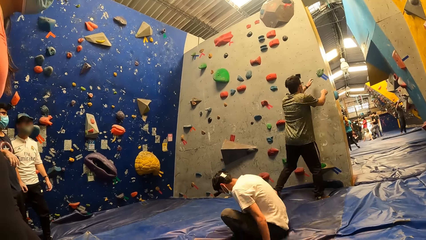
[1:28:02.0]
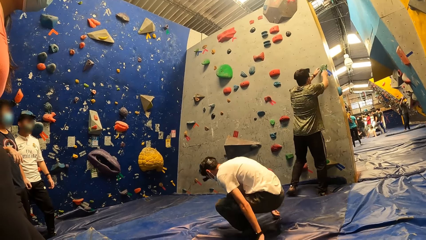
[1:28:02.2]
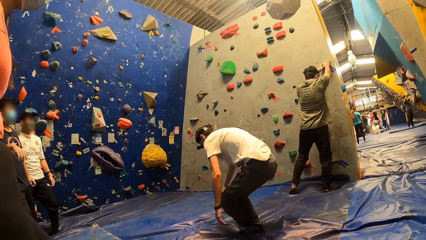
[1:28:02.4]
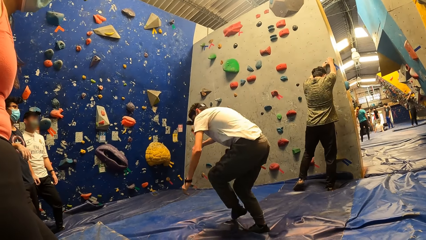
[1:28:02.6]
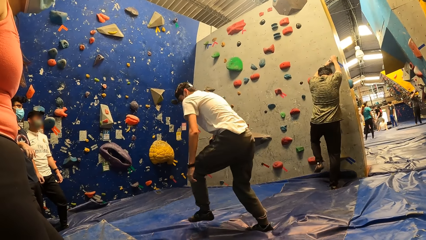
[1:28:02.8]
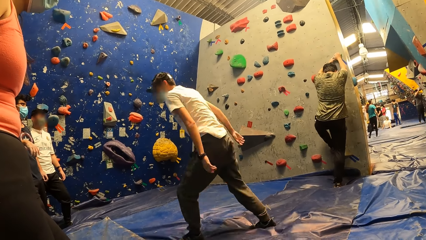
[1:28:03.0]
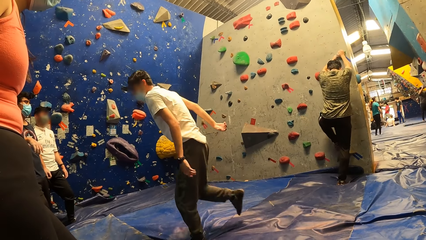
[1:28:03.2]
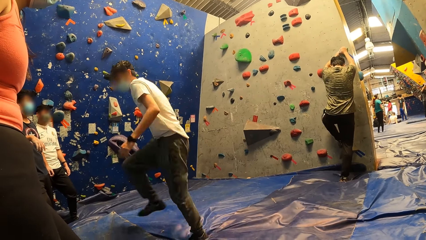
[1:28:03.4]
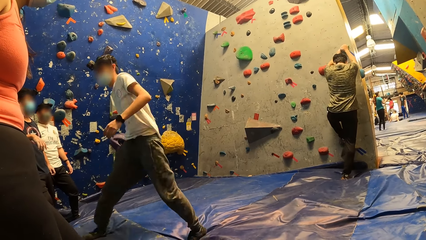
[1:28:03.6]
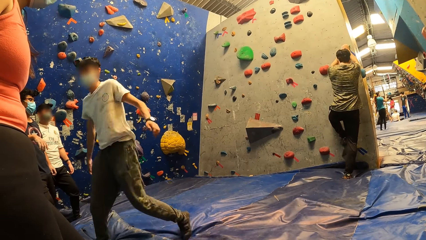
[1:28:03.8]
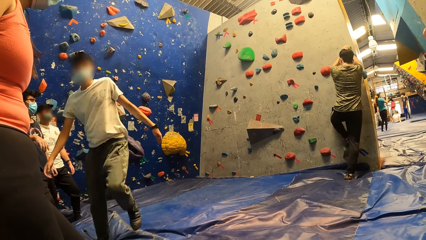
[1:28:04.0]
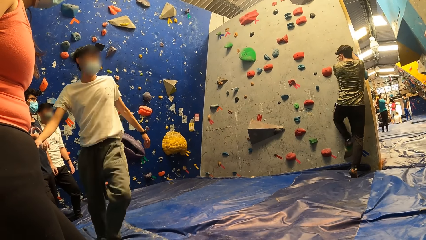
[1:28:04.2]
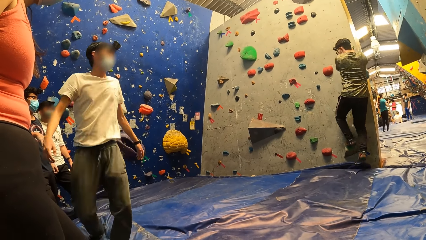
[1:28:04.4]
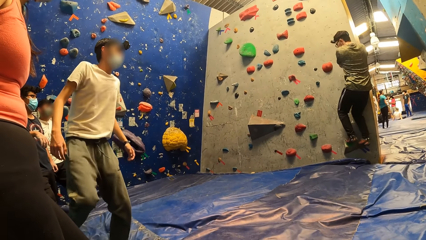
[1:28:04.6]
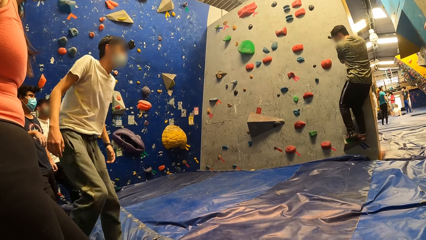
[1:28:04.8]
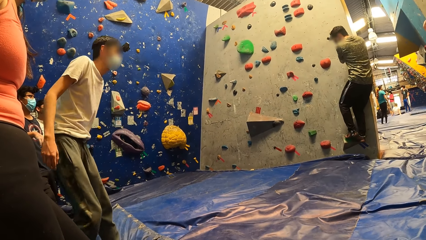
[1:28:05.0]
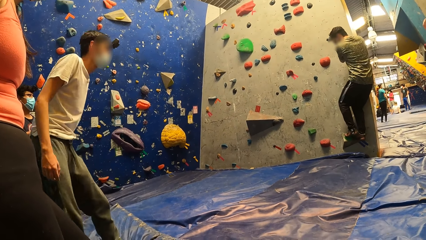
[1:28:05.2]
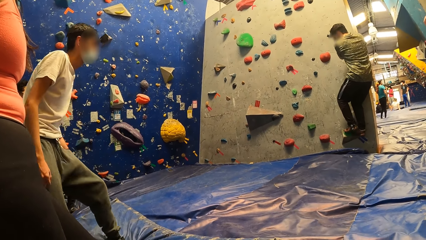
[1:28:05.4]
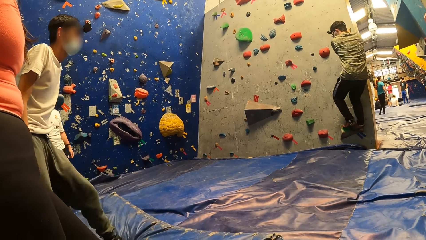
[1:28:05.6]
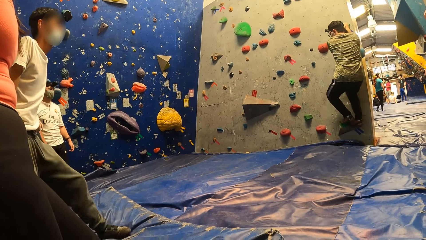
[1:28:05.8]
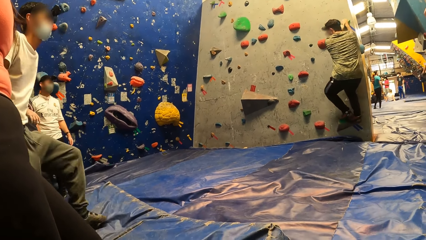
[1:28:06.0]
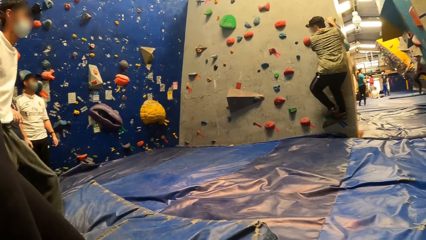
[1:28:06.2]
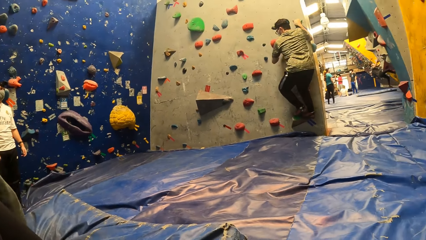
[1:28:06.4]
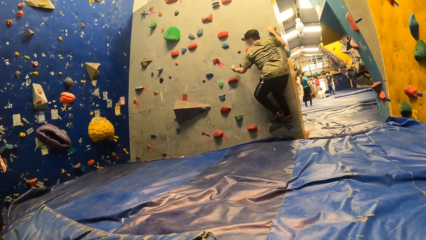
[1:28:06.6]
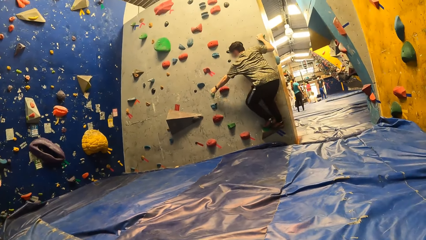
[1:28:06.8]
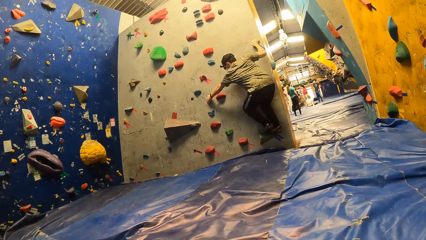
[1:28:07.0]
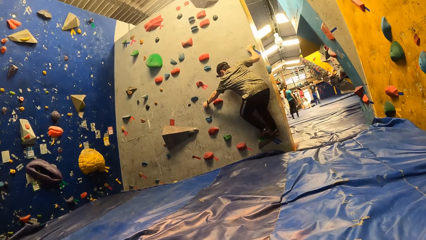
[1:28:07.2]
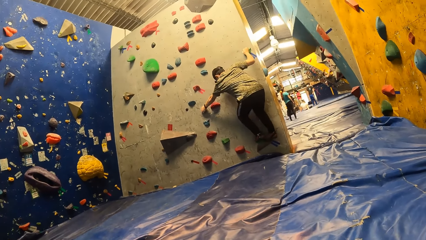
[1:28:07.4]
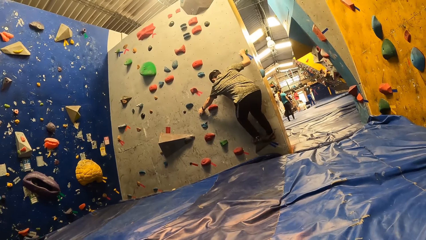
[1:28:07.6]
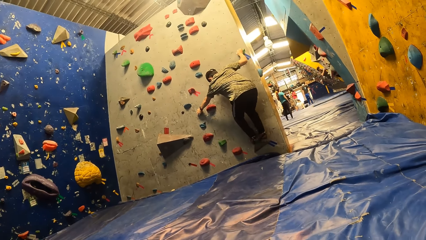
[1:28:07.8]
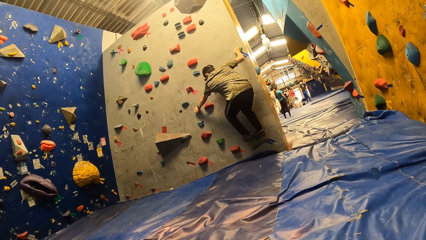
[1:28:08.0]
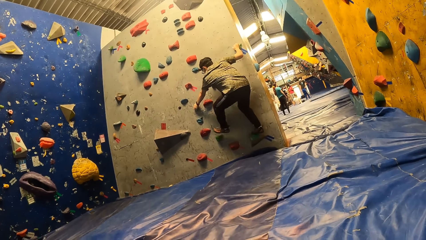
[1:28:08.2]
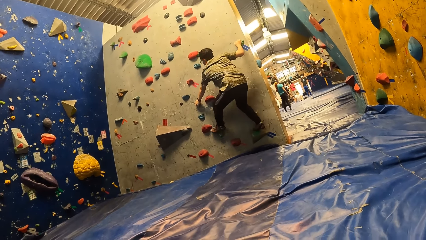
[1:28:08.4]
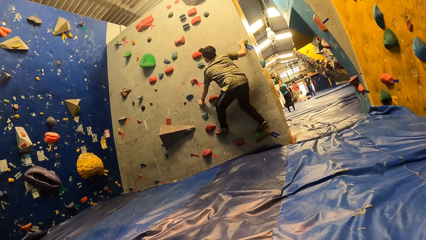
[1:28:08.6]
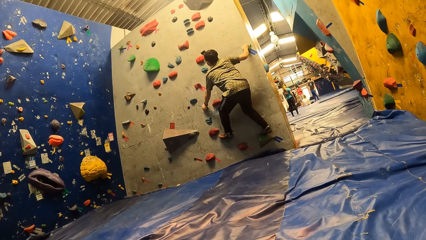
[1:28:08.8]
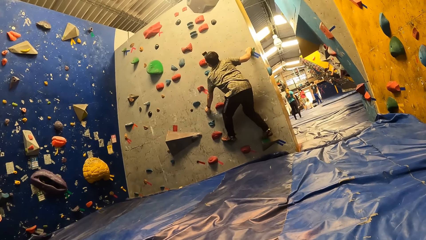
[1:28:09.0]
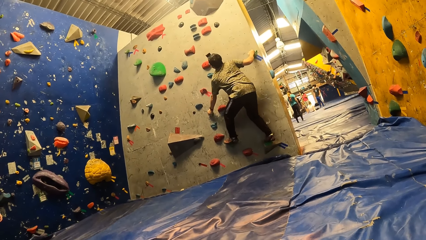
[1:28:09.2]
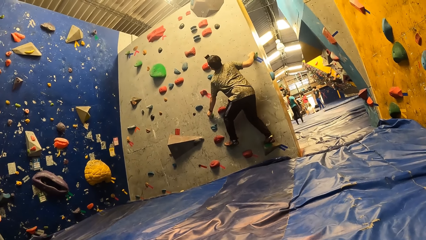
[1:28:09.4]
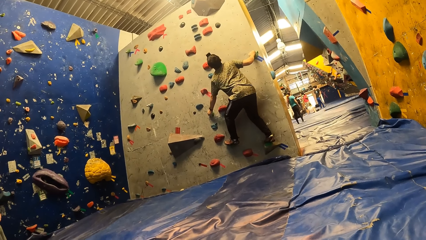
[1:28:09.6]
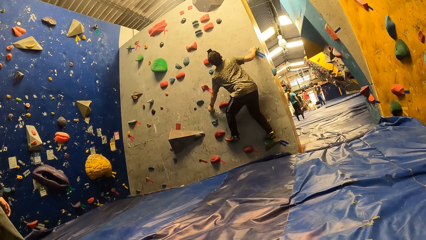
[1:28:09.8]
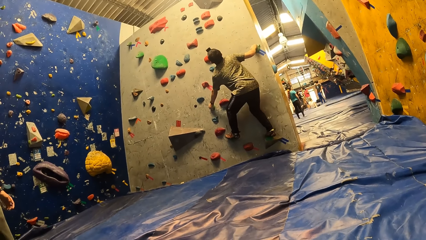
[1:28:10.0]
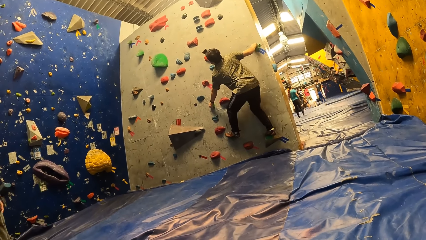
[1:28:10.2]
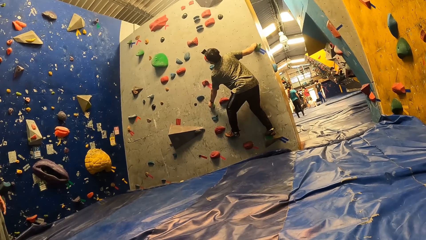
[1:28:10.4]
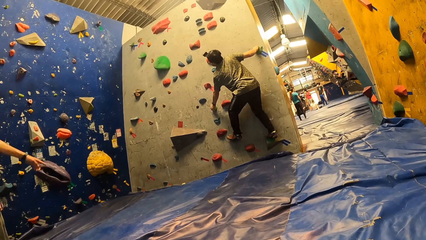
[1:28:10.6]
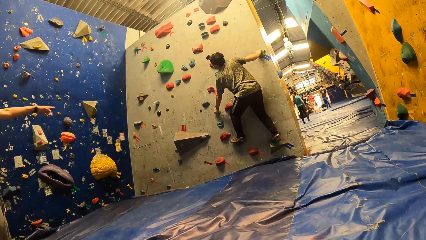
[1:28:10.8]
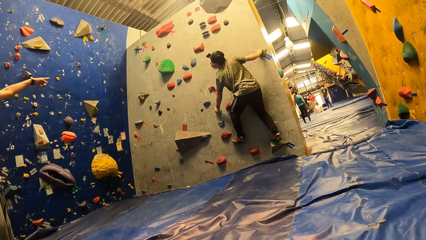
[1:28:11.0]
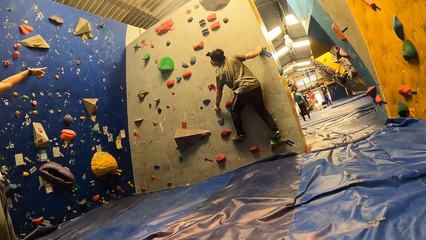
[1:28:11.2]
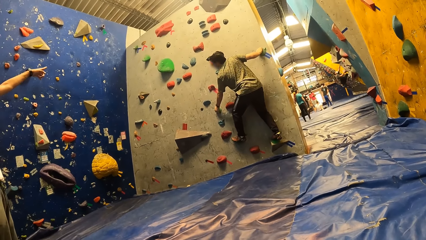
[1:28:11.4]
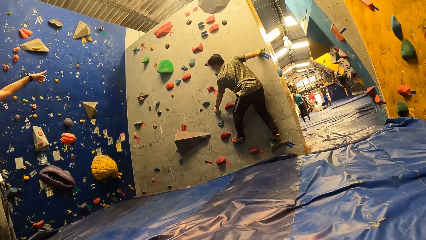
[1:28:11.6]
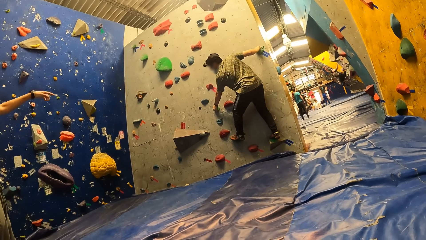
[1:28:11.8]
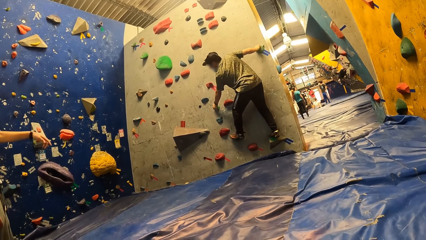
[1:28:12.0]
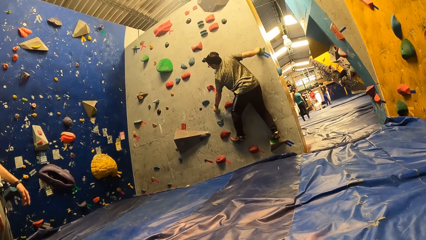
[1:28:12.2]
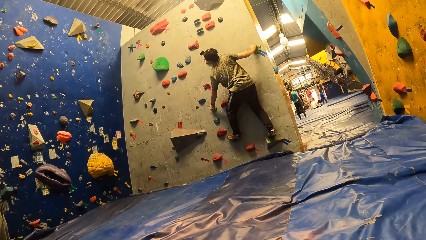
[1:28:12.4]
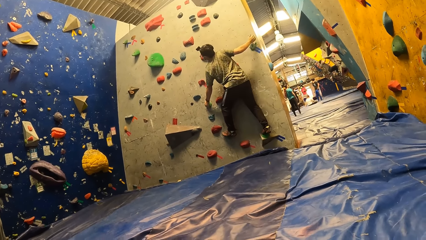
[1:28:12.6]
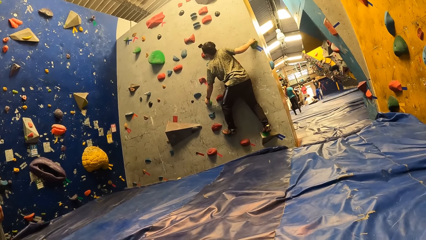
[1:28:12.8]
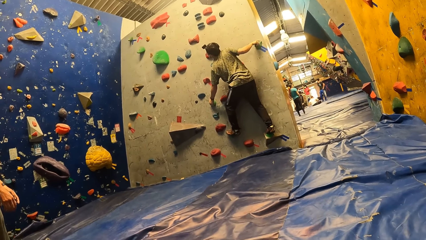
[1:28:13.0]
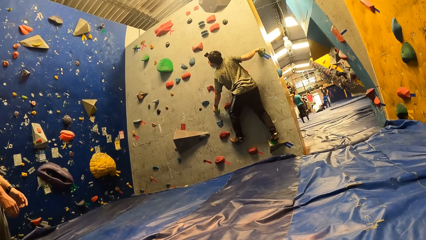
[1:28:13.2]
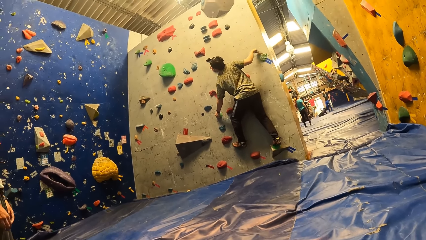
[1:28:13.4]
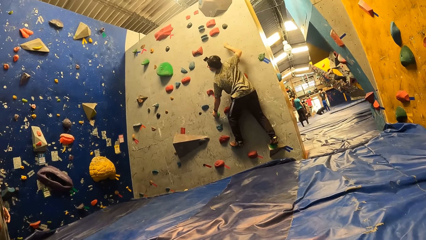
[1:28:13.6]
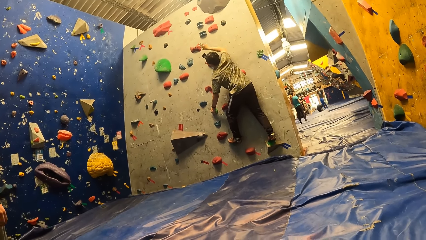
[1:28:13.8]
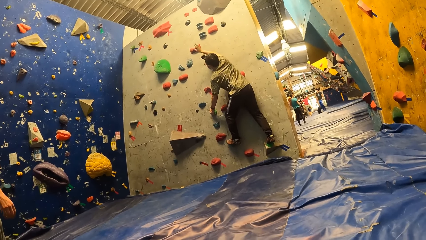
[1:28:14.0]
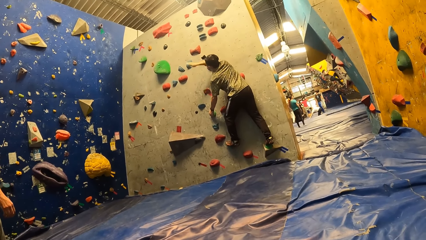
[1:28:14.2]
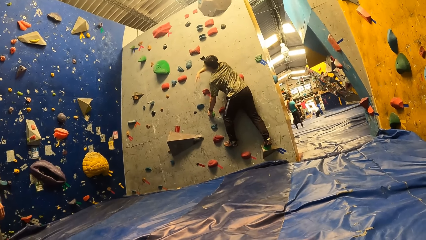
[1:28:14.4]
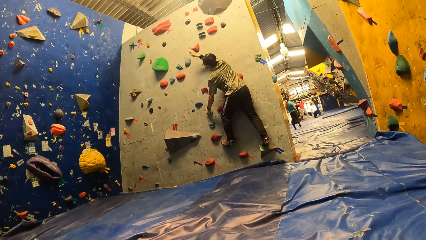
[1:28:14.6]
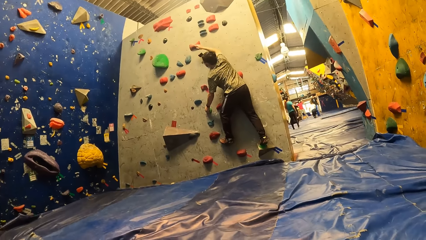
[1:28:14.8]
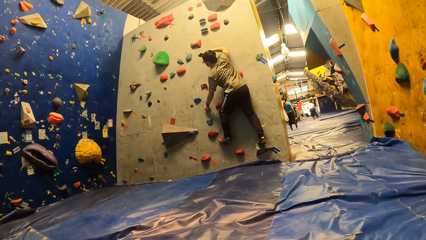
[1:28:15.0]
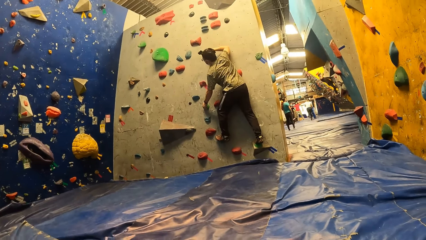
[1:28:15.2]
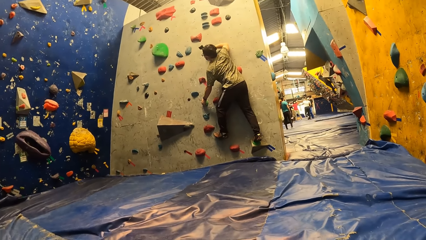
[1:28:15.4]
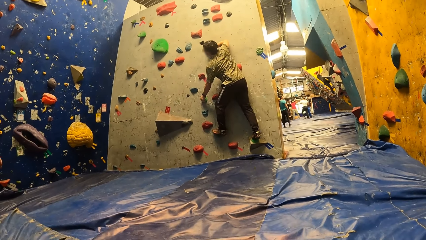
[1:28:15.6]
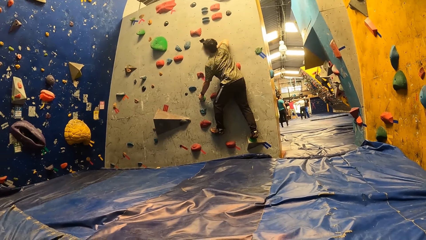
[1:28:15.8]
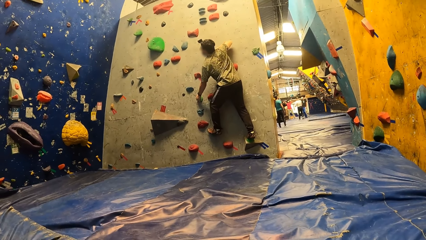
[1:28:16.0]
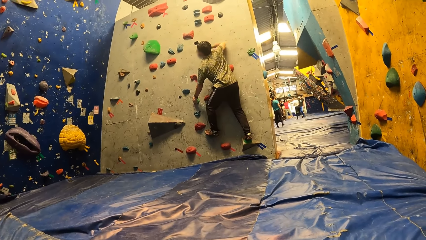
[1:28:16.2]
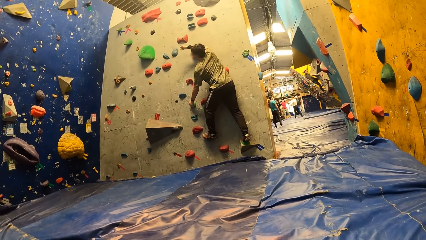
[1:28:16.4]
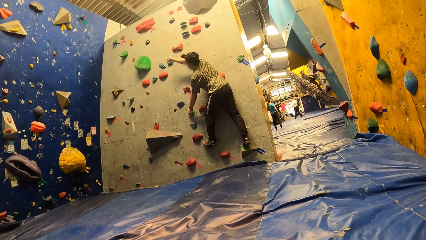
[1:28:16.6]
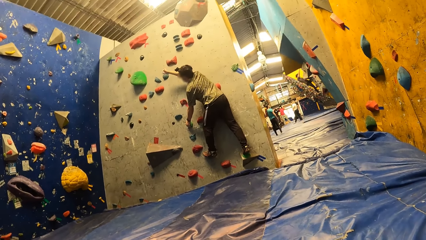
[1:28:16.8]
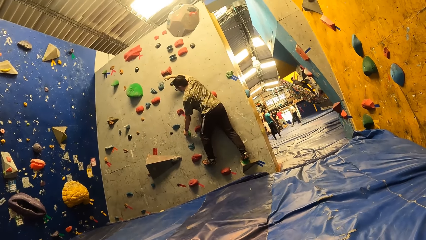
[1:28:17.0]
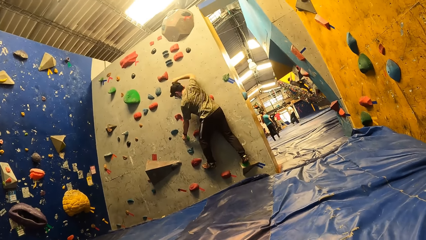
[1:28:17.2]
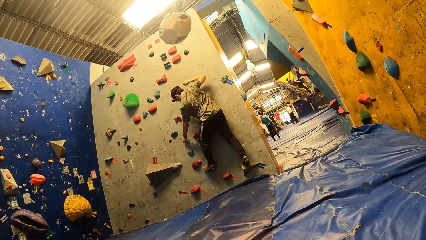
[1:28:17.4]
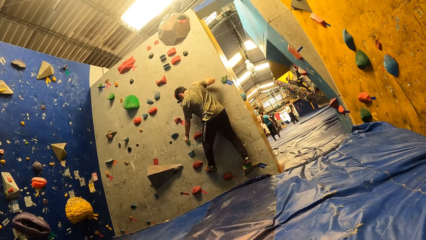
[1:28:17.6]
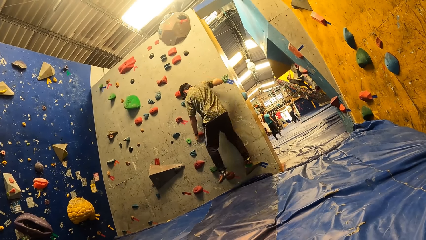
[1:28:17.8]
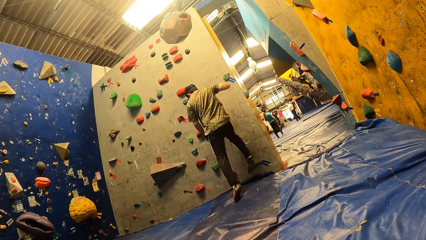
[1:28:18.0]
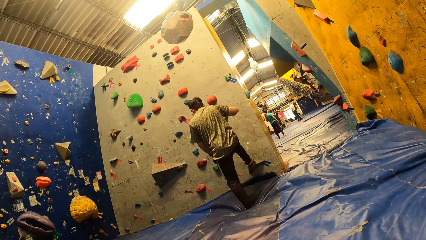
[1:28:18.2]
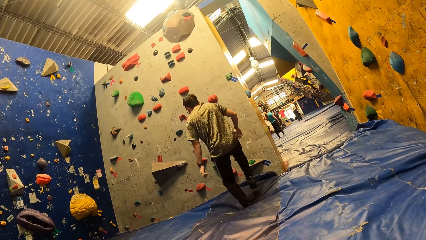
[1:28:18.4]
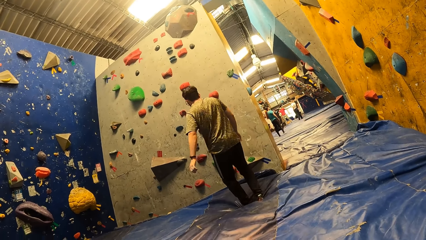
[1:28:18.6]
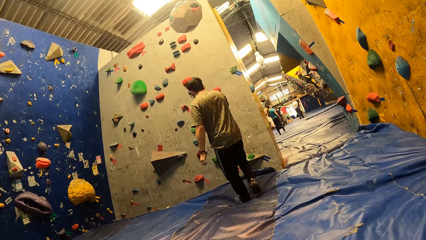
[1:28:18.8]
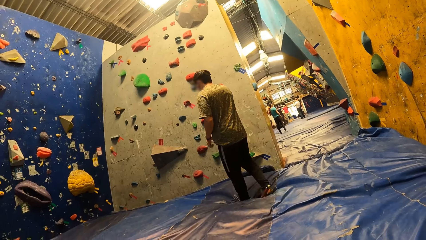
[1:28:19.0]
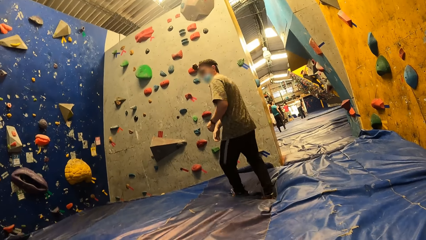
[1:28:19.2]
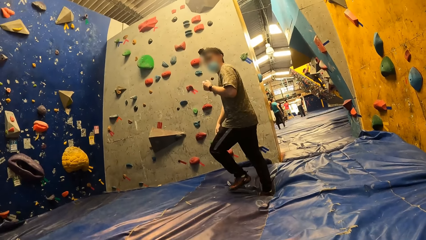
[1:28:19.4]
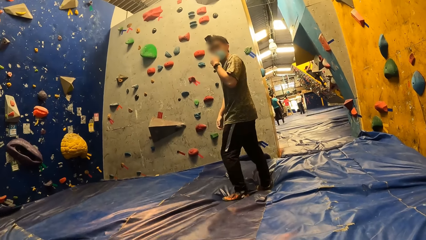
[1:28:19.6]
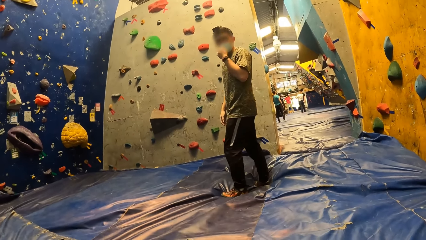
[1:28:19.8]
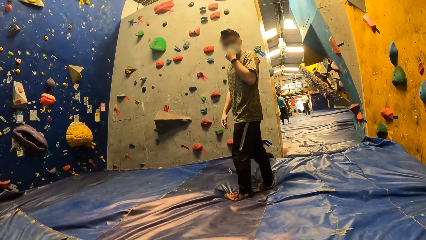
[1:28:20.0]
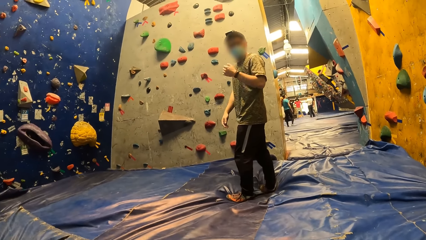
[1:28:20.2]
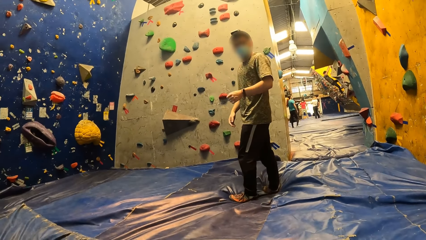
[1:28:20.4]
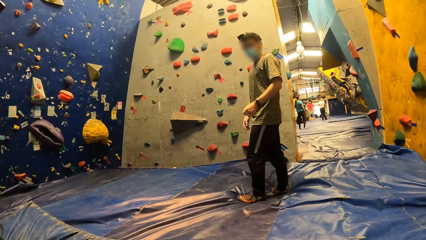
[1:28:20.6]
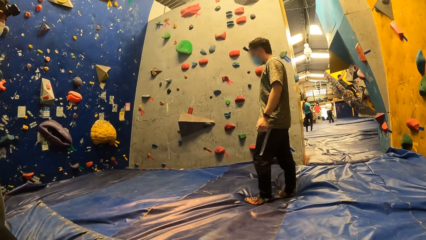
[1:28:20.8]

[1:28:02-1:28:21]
A man grabs a foothold with both hands. The man climbs the wall. The camera wearer looks around. The man climbs the wall. Another man points his right hand forward. The first man drops from the wall and touches his nose mask with his left hand.
